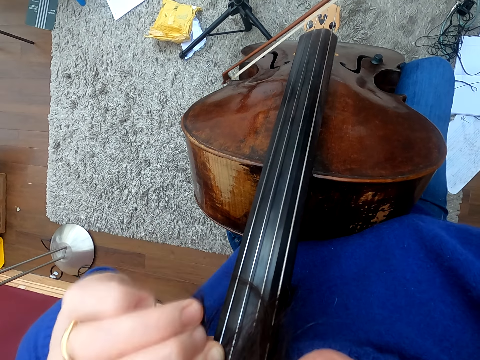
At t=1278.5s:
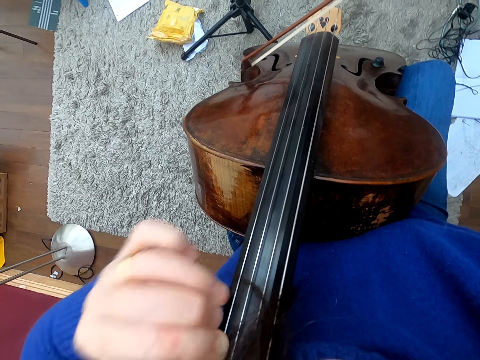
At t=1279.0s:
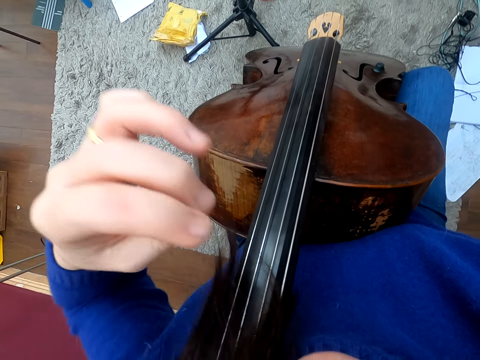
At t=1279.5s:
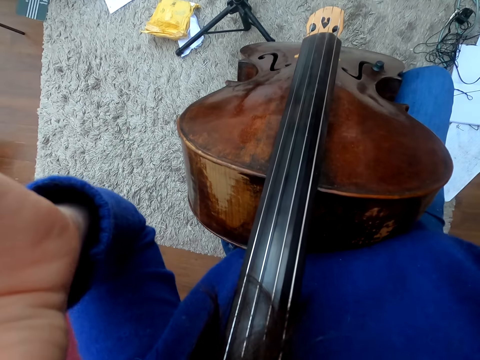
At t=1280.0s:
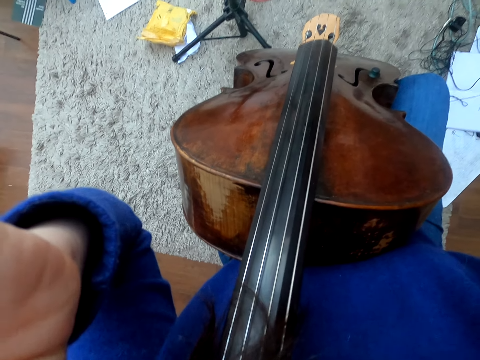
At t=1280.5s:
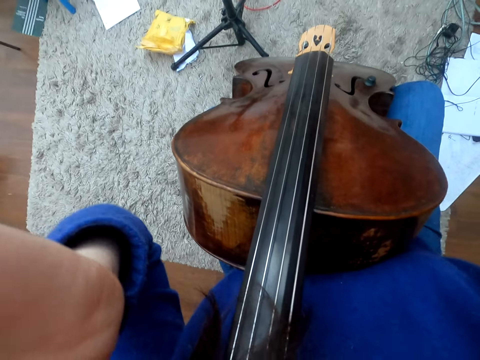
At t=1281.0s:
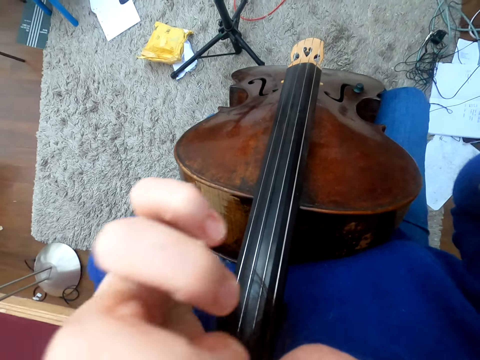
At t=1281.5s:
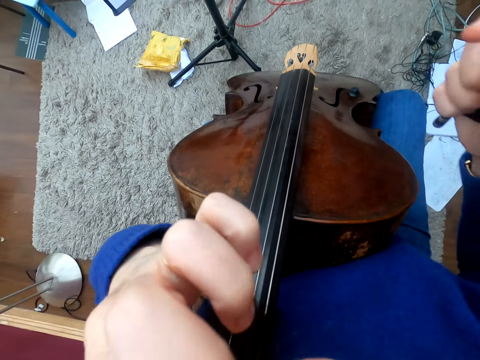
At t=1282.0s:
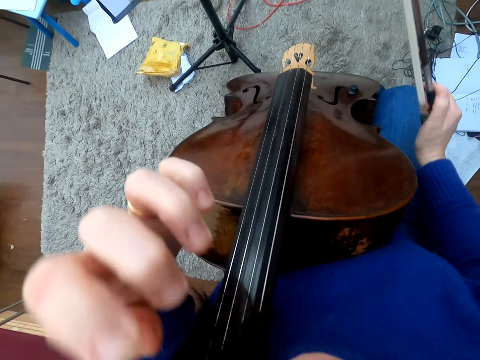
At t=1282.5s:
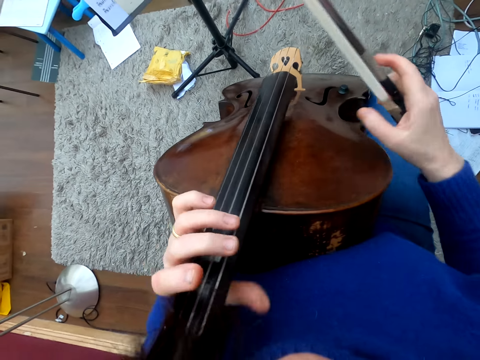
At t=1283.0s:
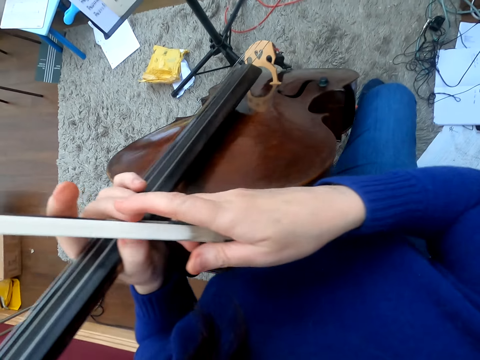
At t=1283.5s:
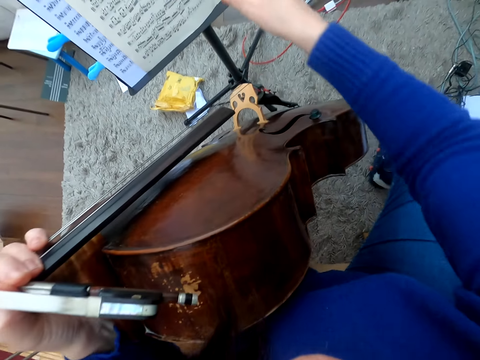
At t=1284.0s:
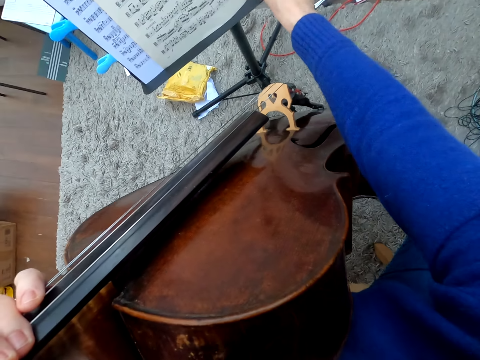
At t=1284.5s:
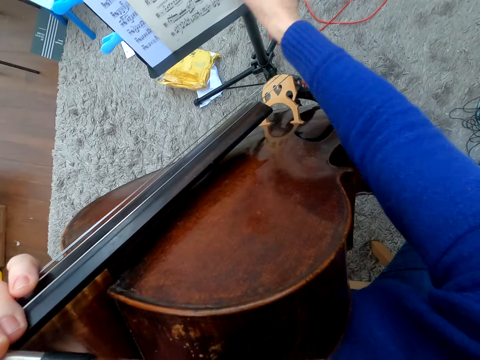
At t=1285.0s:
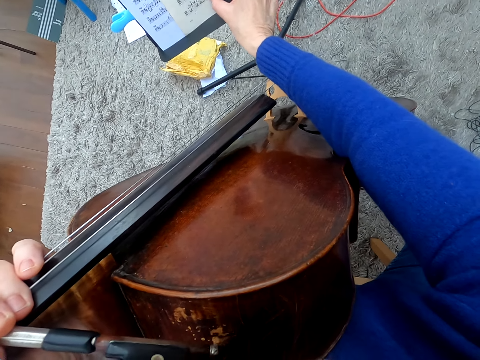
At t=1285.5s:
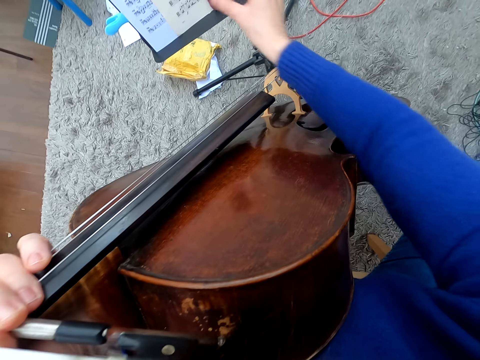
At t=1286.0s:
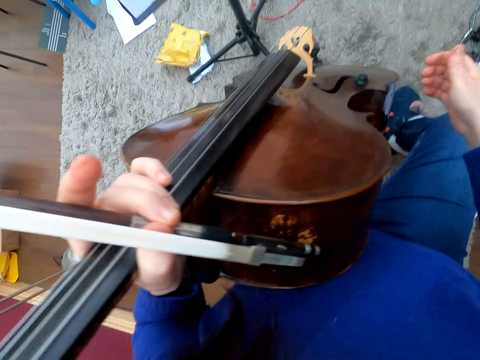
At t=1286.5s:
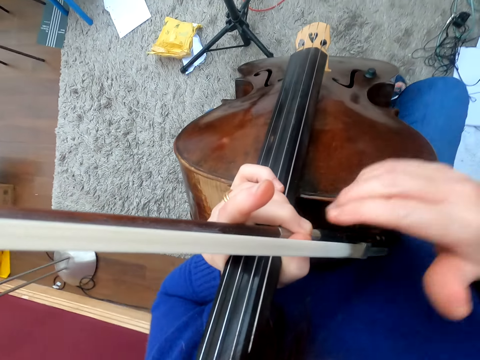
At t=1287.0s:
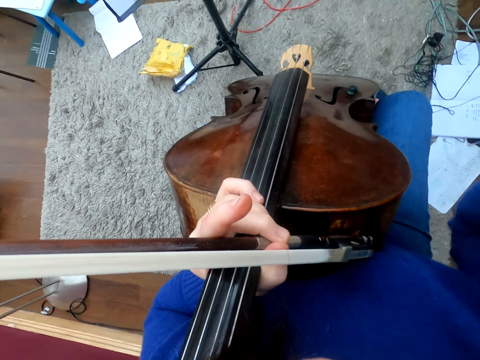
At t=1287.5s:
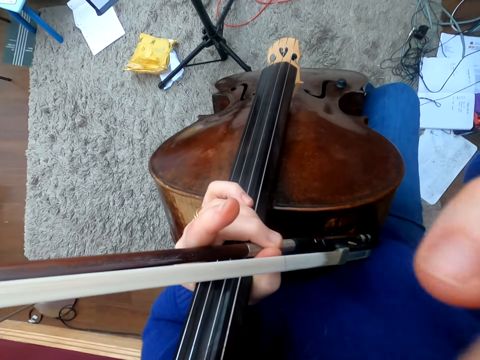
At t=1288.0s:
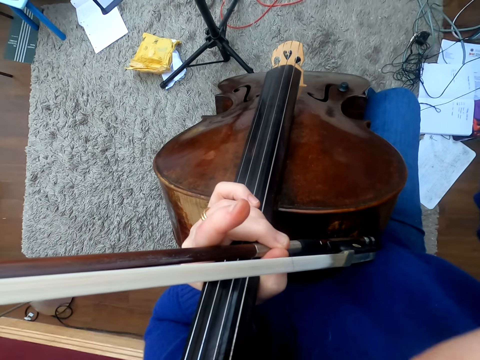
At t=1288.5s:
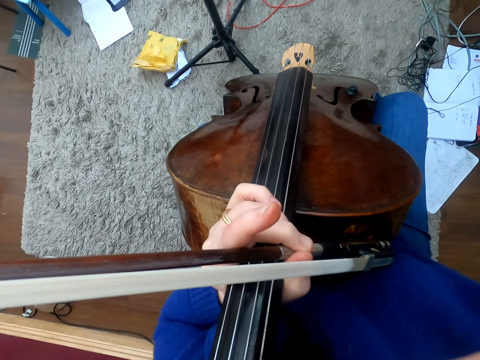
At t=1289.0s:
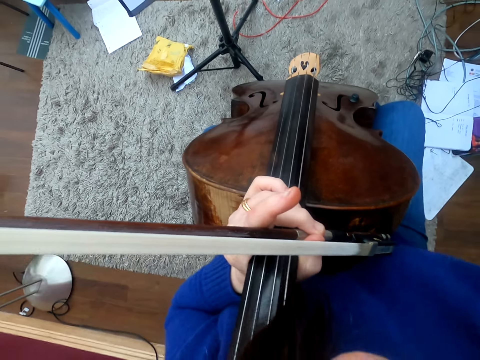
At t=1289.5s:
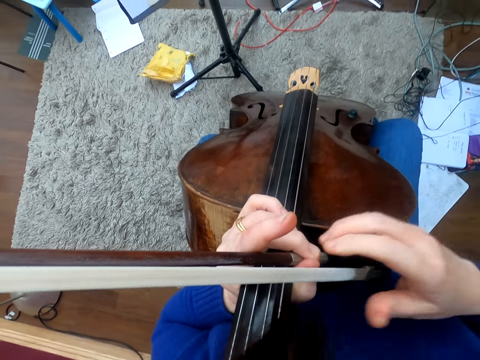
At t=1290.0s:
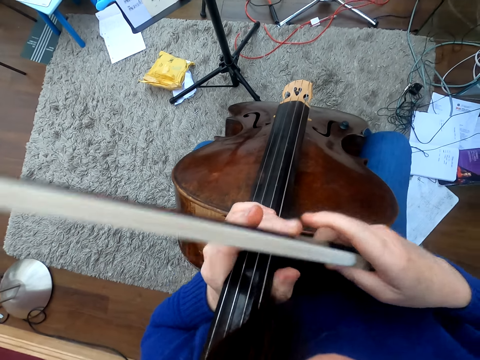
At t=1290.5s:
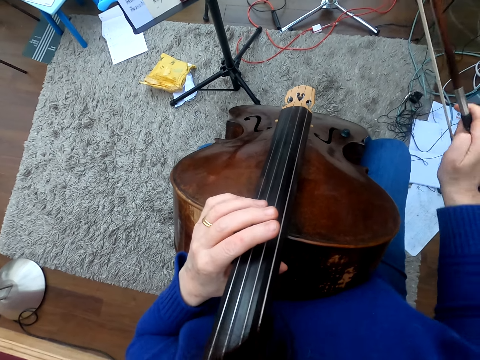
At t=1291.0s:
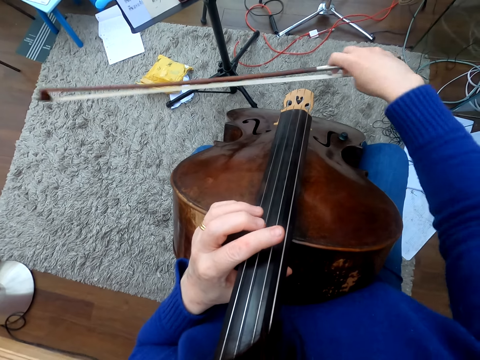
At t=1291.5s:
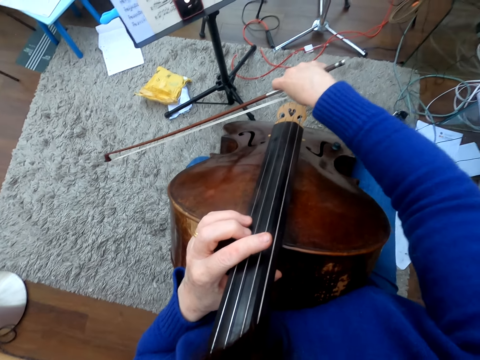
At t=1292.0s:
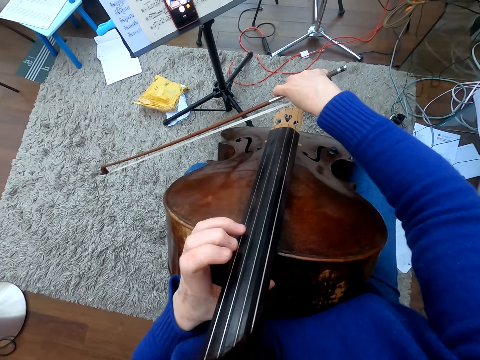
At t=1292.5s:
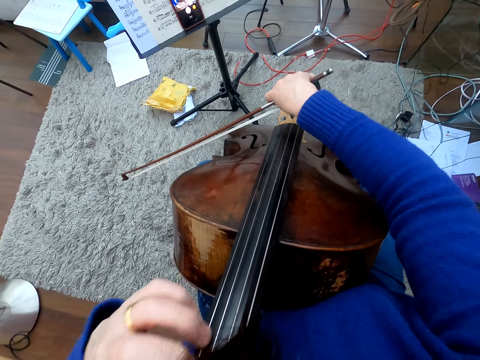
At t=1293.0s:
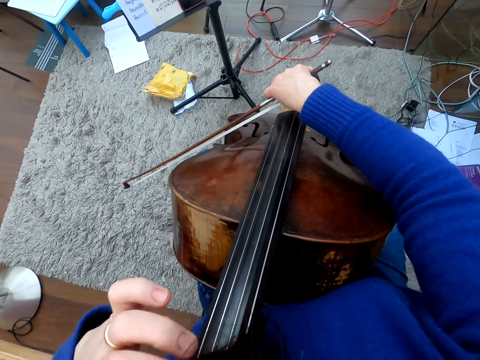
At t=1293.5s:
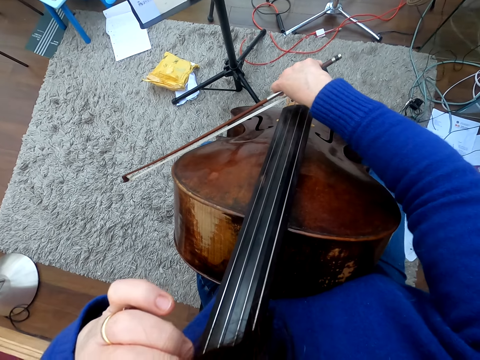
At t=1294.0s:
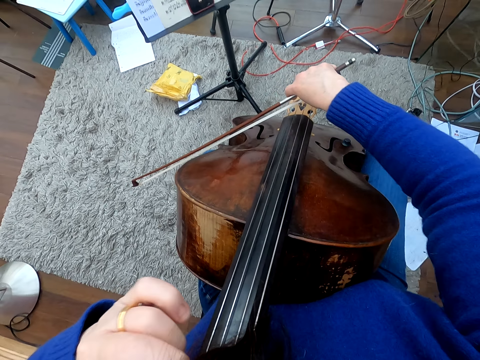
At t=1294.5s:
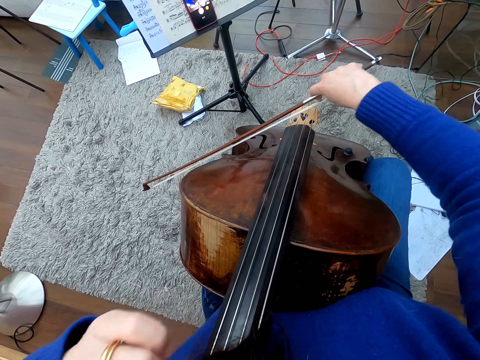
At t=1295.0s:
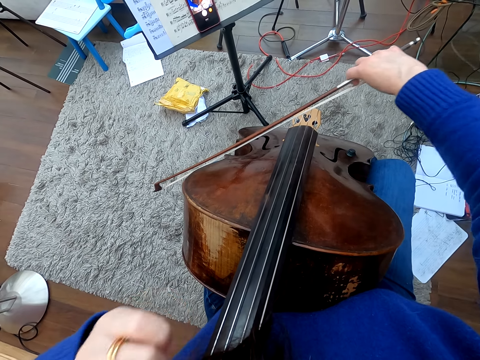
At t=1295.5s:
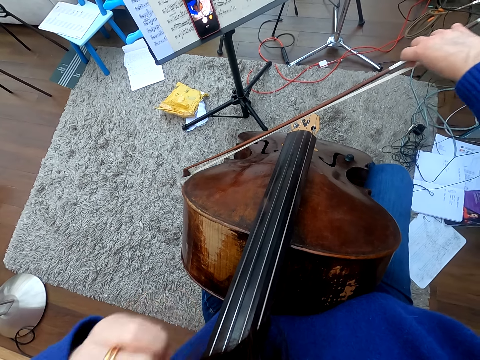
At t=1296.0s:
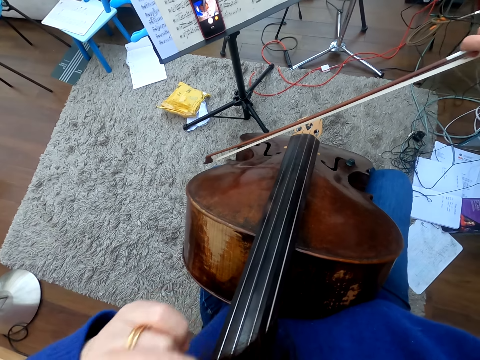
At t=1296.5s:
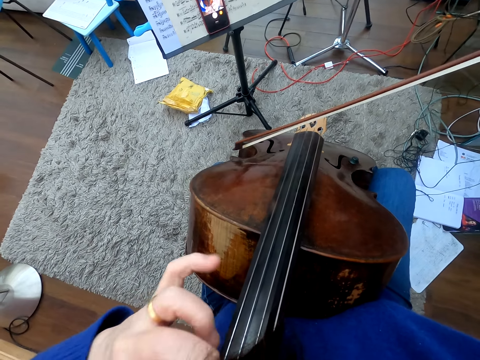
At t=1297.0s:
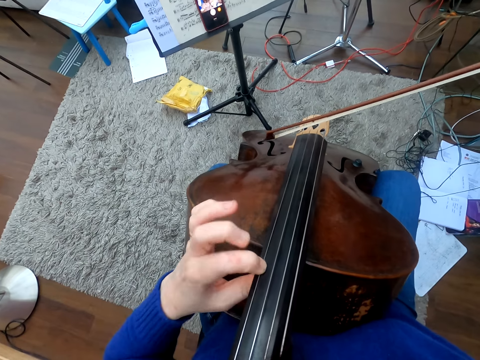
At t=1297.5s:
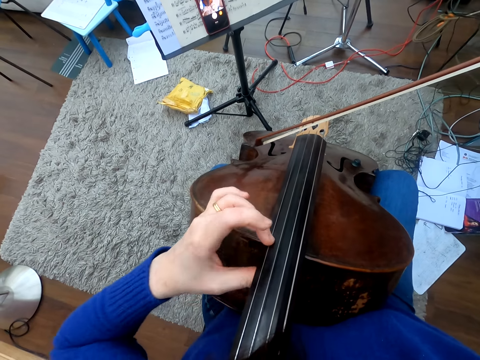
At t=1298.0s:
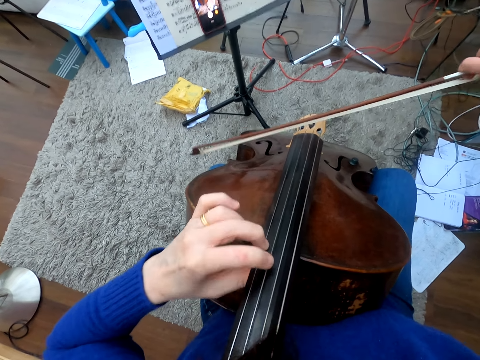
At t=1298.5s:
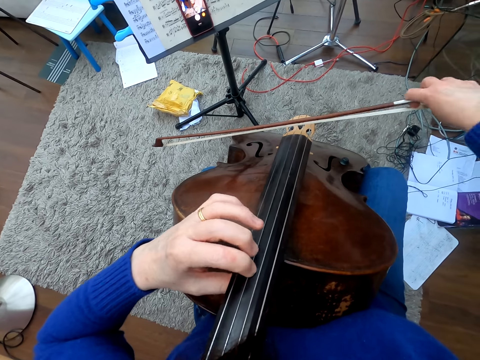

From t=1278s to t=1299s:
The camera wearer touches something. They hold a bow with the left hand. They write on a book. They turn the book page. They touch something. They pick up the bow. They play a double bass.

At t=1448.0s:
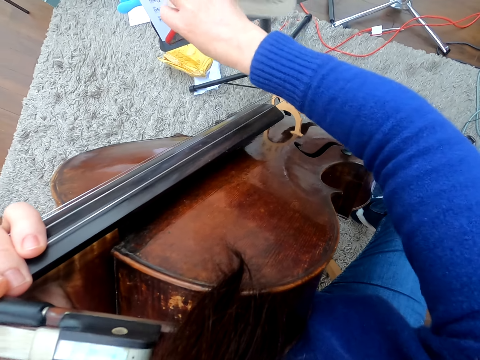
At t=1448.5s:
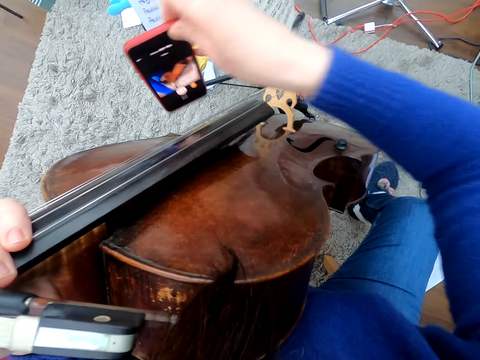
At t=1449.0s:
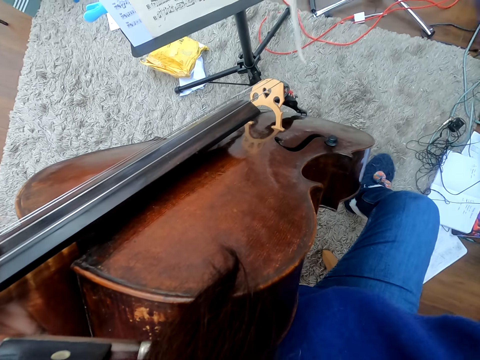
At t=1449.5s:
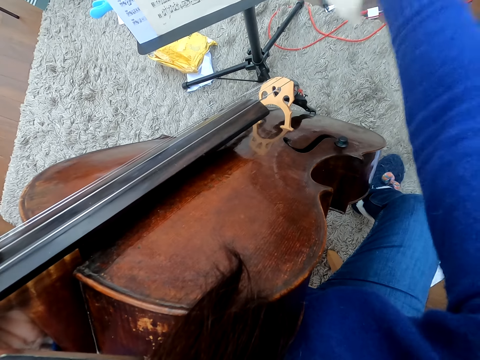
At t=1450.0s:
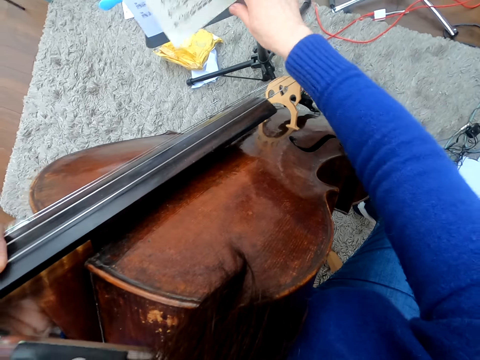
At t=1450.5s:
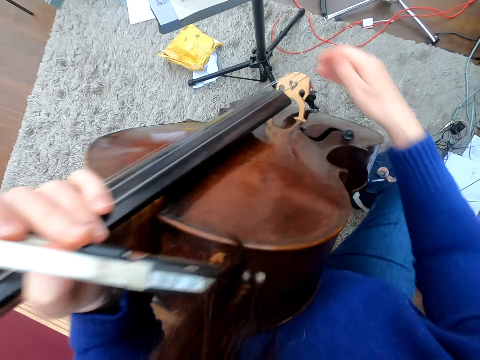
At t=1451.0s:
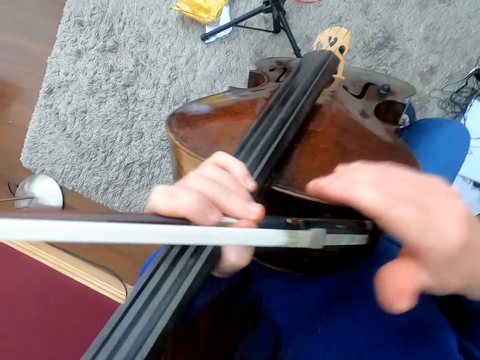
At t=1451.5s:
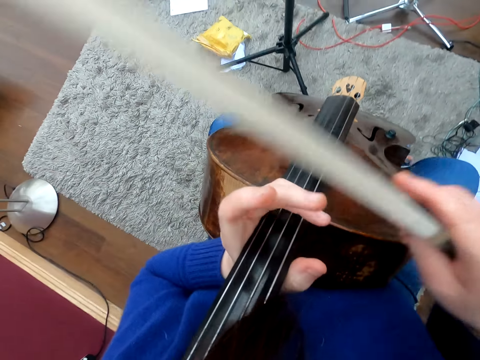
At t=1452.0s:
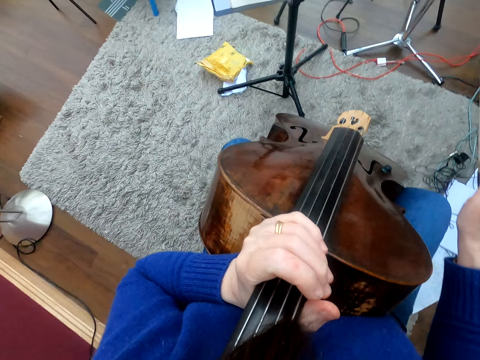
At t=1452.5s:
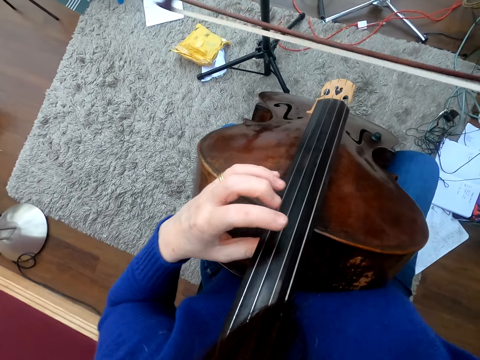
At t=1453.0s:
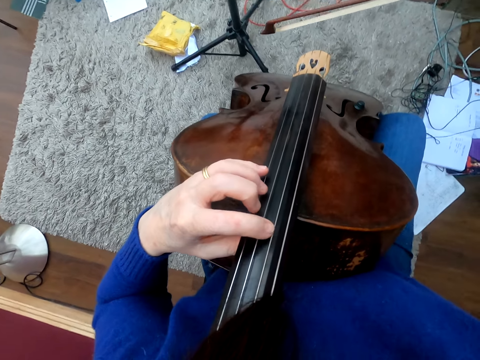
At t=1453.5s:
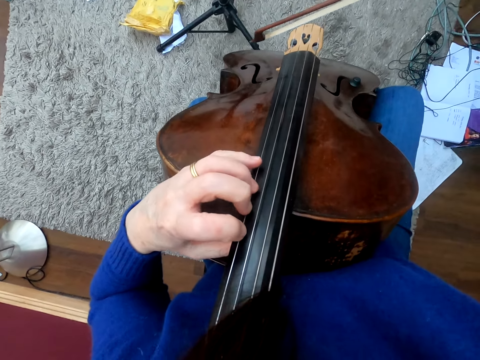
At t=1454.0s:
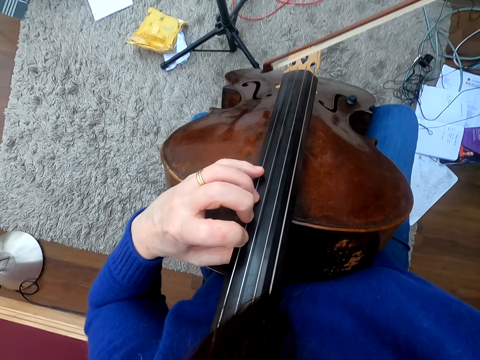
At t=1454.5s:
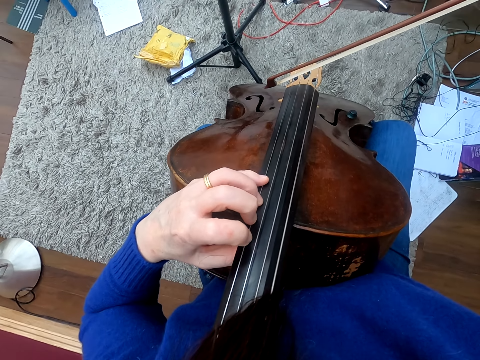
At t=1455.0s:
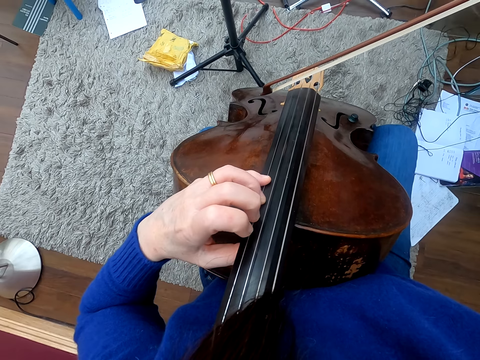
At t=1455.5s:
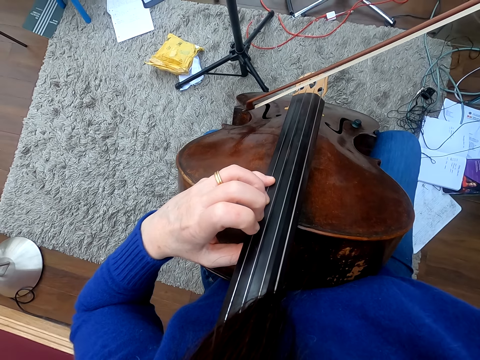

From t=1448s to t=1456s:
The camera wearer moves a phone. They hold the phone. They put the phone down. They pick up a double bass bow. They play a double bass or violin.
